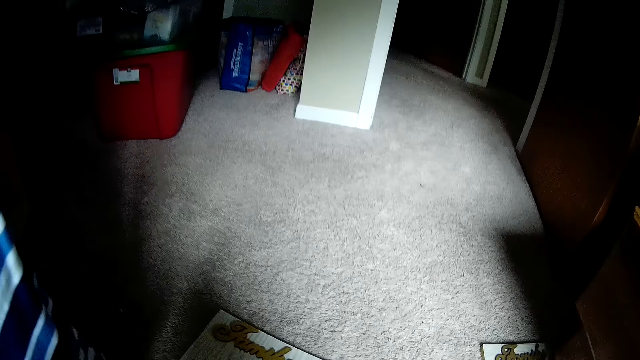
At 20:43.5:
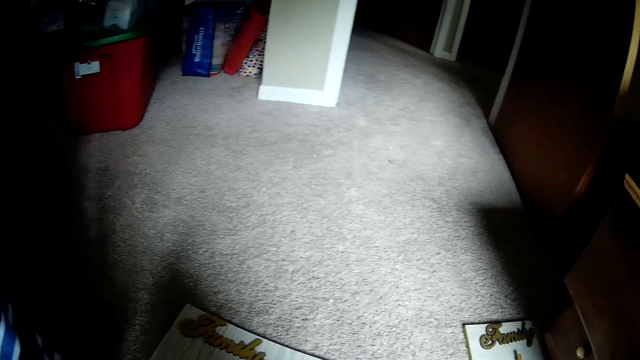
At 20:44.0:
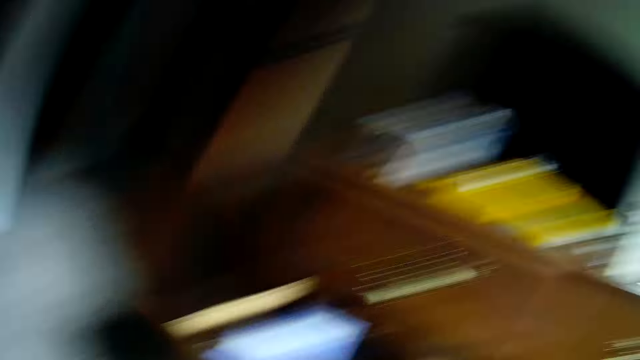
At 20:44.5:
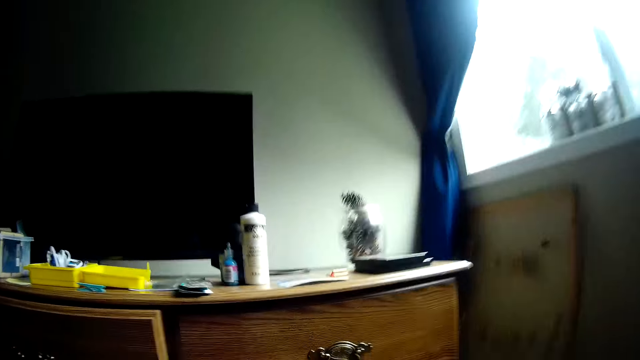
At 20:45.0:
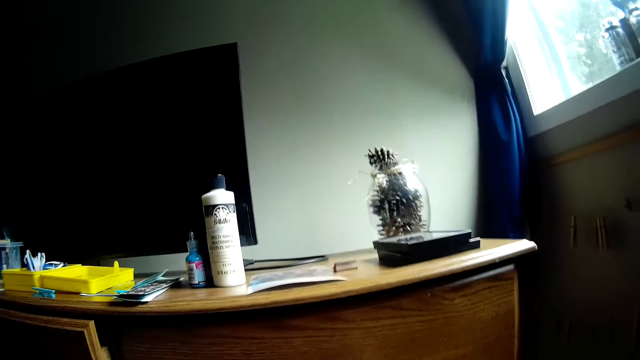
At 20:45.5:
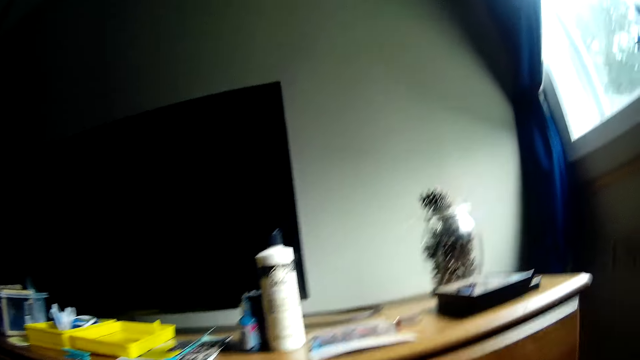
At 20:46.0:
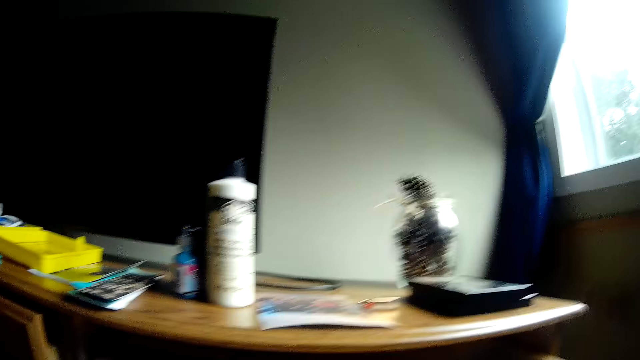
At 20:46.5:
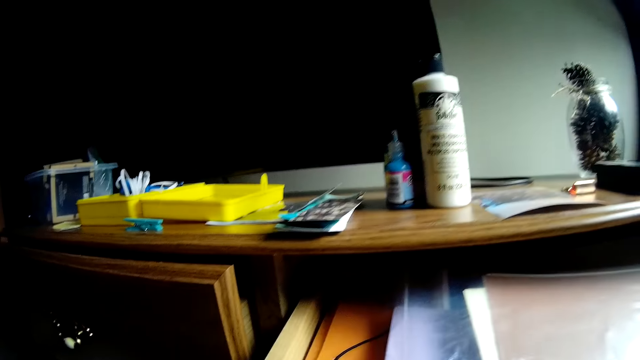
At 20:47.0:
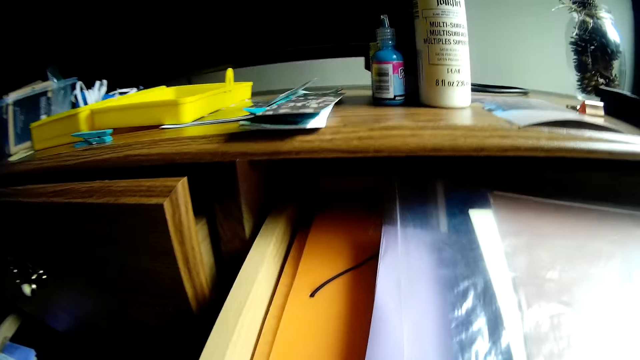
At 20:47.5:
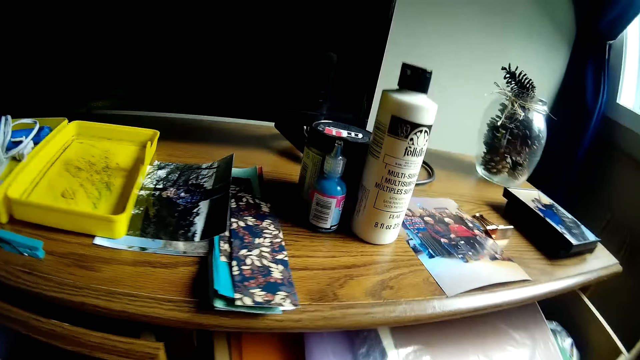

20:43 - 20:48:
The camera wearer stares at the wall. She opens the drawer with her hands. She looks at the inside of the drawer.

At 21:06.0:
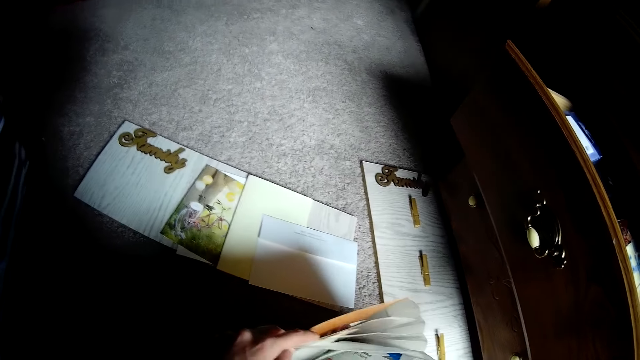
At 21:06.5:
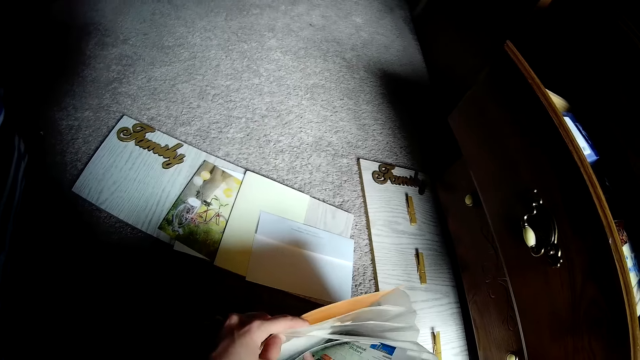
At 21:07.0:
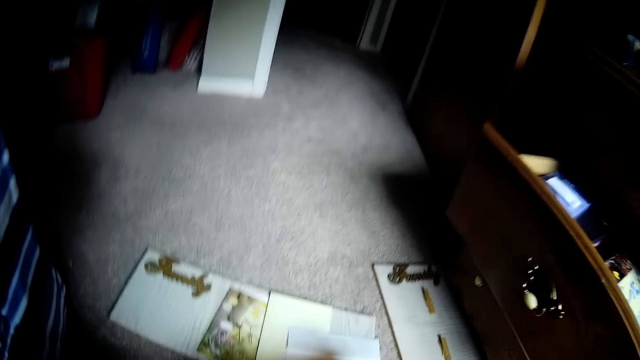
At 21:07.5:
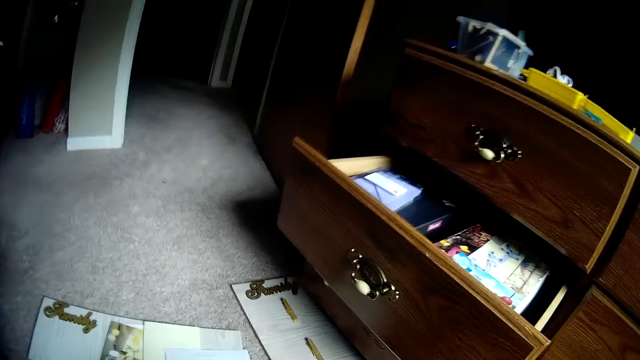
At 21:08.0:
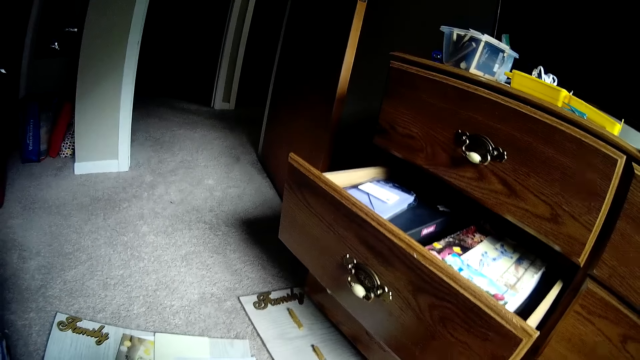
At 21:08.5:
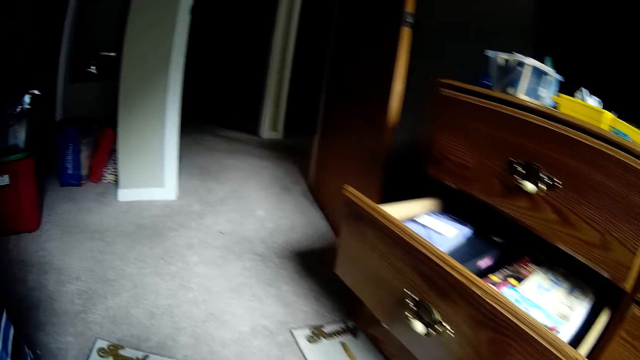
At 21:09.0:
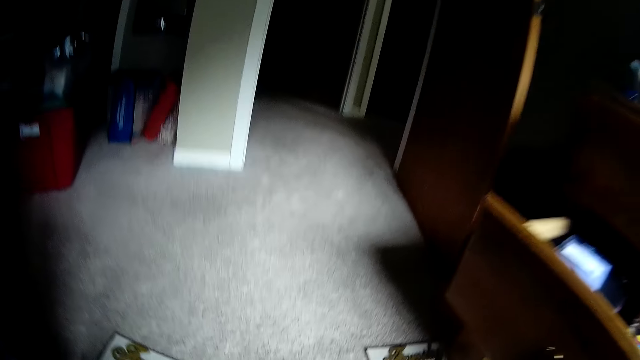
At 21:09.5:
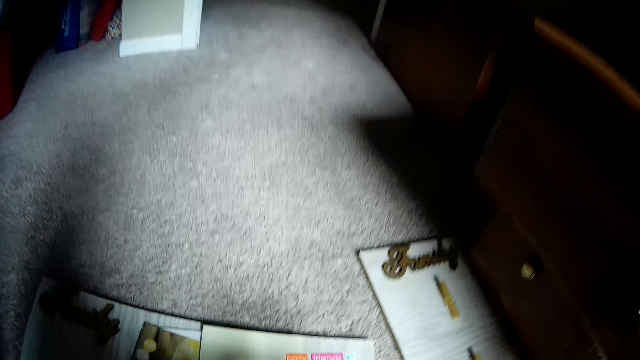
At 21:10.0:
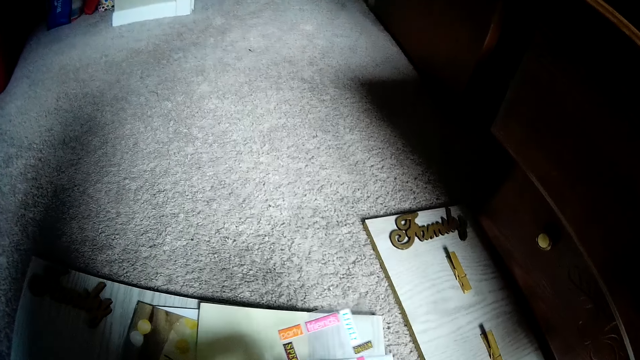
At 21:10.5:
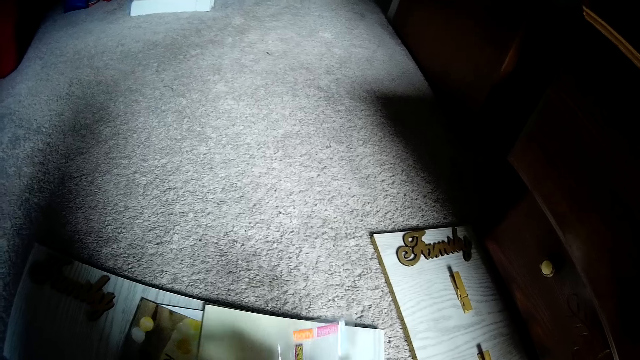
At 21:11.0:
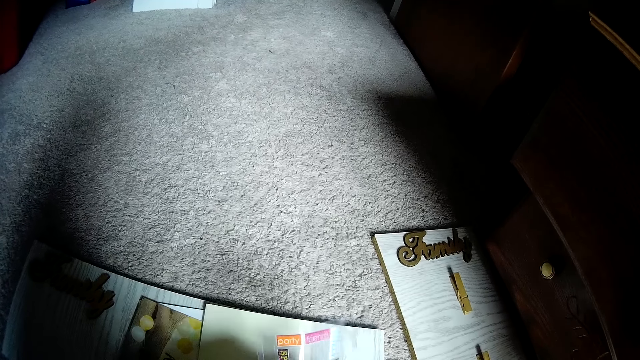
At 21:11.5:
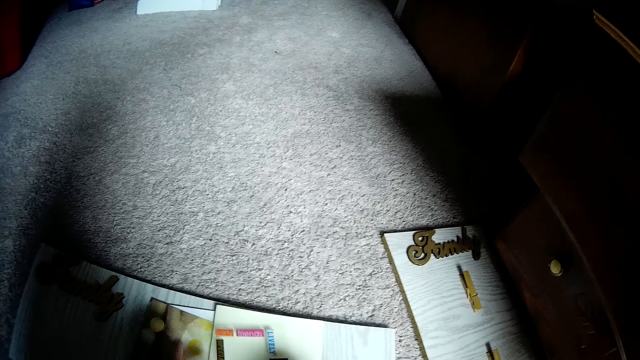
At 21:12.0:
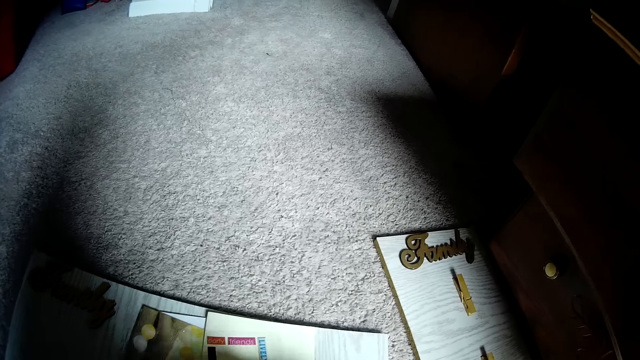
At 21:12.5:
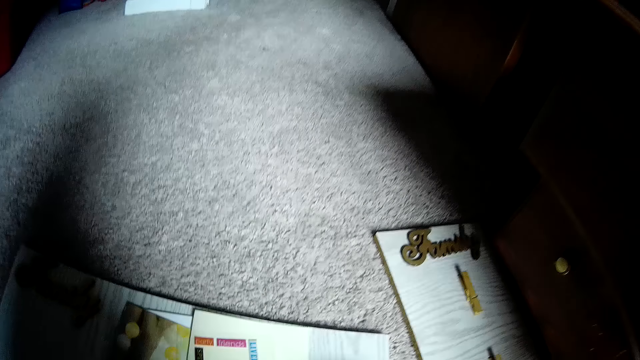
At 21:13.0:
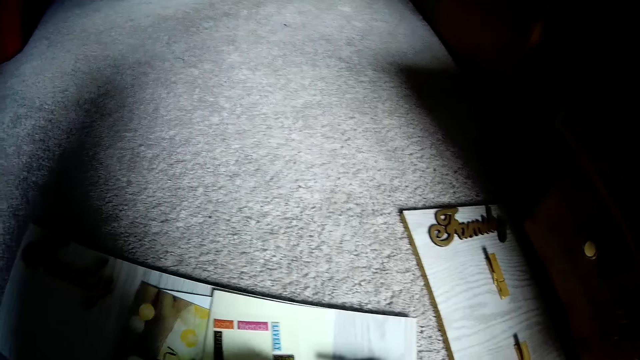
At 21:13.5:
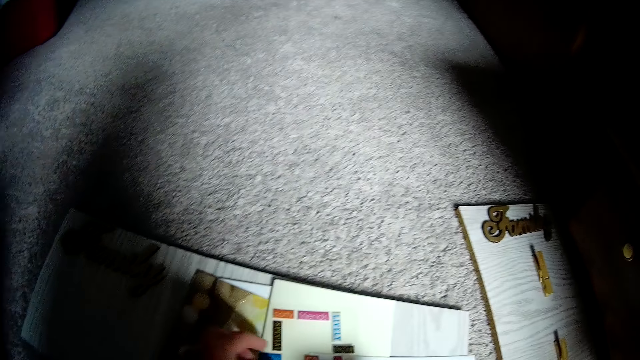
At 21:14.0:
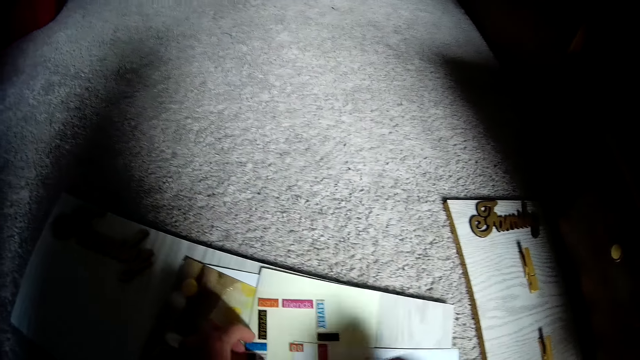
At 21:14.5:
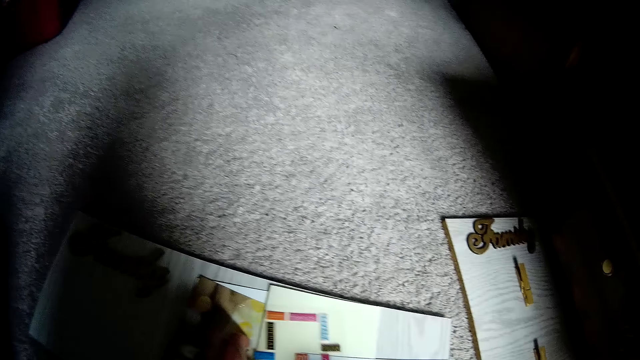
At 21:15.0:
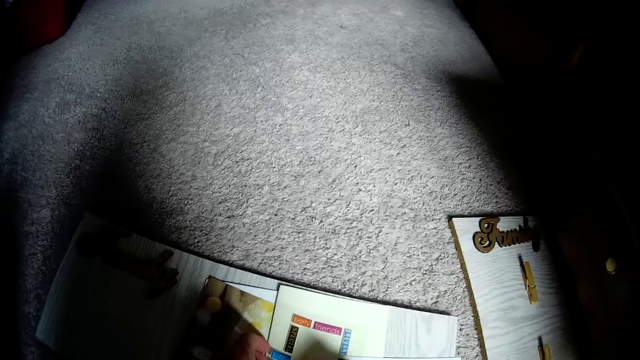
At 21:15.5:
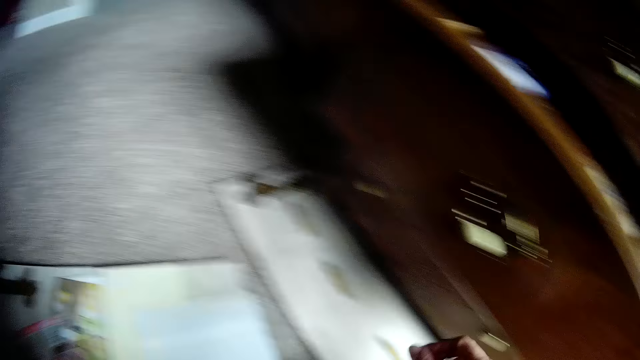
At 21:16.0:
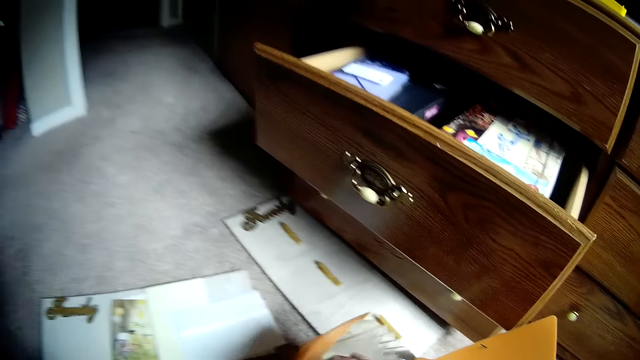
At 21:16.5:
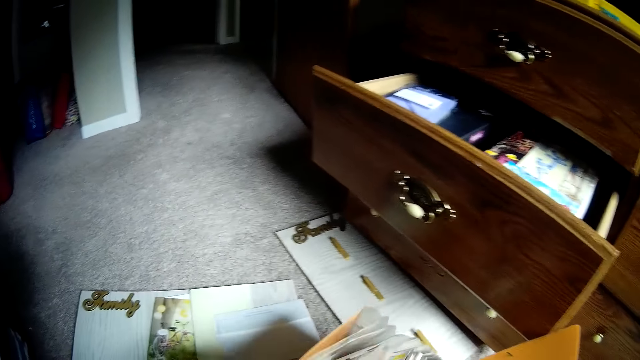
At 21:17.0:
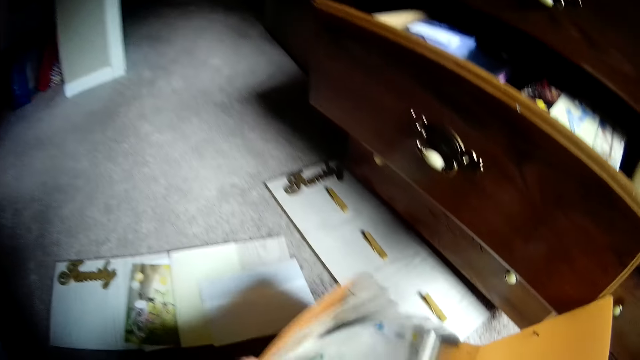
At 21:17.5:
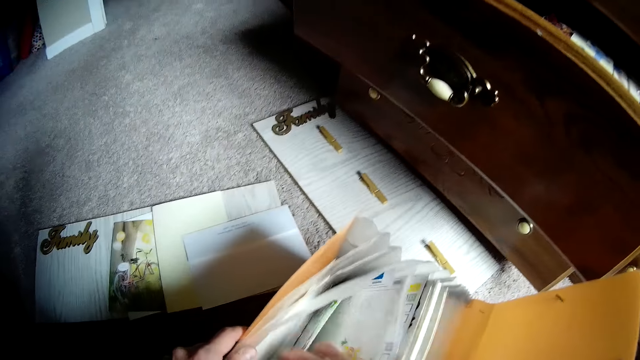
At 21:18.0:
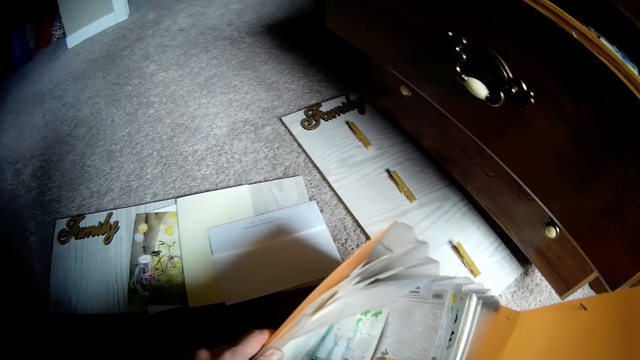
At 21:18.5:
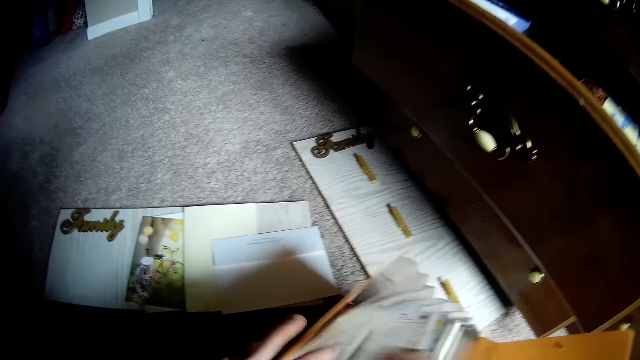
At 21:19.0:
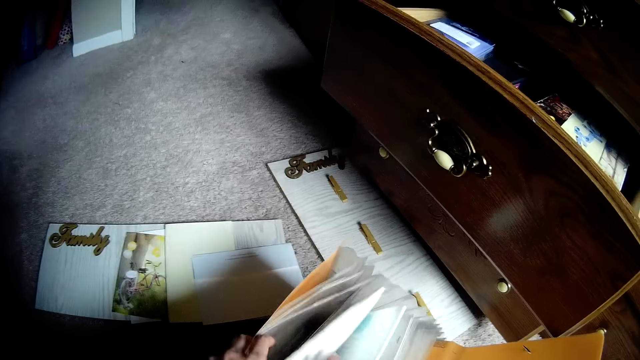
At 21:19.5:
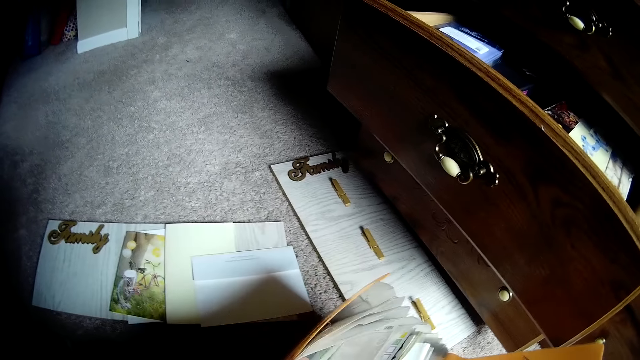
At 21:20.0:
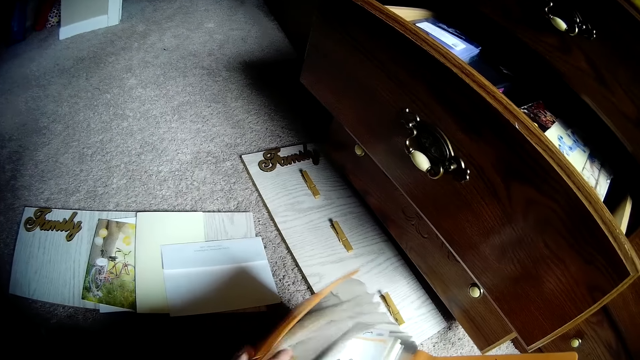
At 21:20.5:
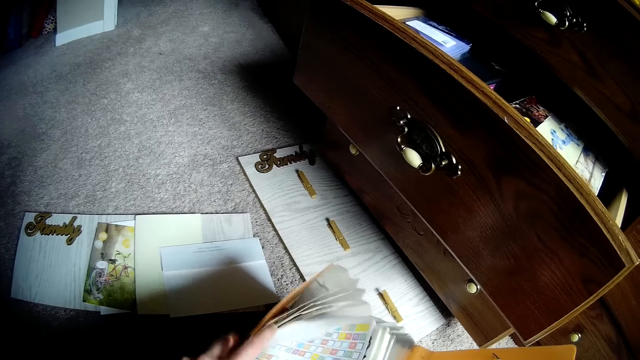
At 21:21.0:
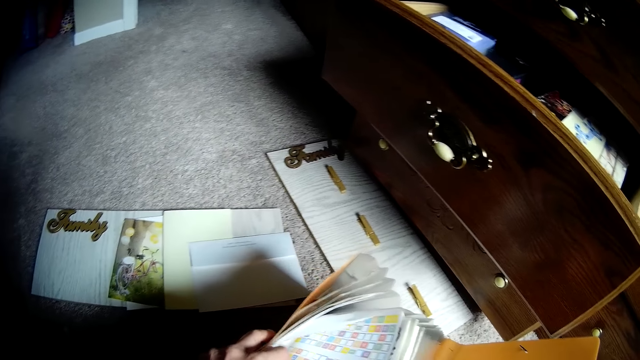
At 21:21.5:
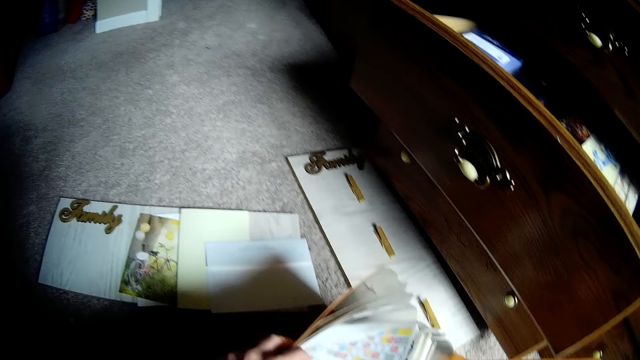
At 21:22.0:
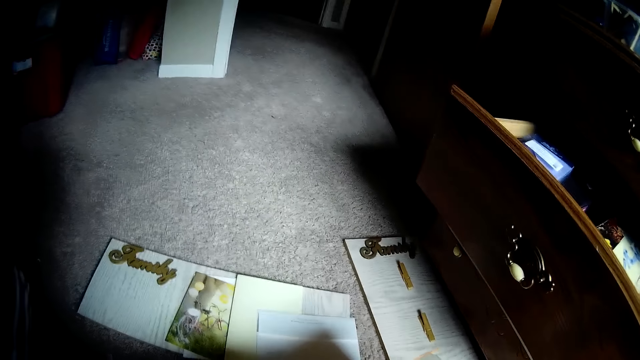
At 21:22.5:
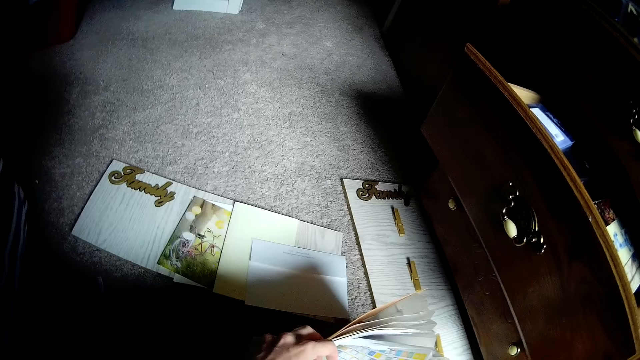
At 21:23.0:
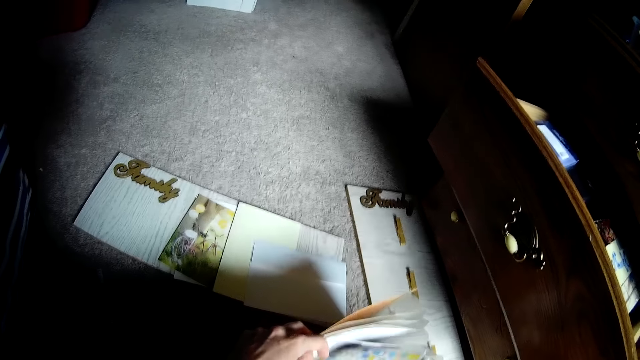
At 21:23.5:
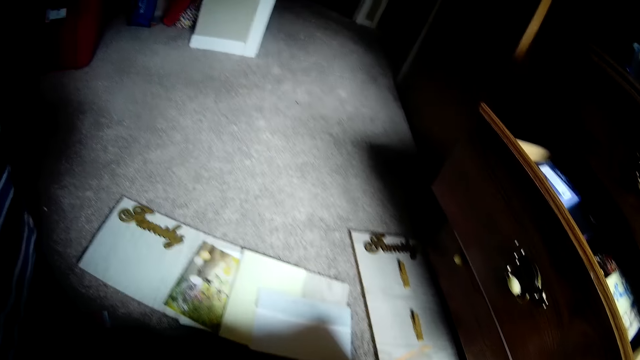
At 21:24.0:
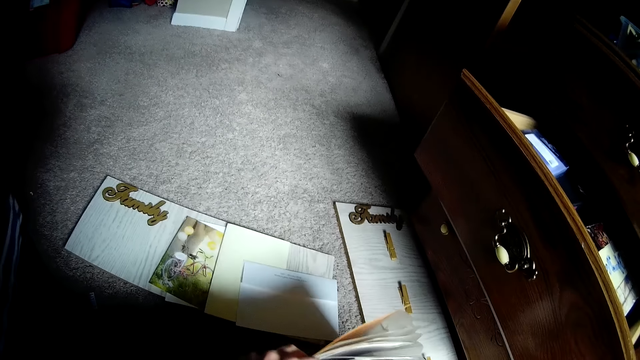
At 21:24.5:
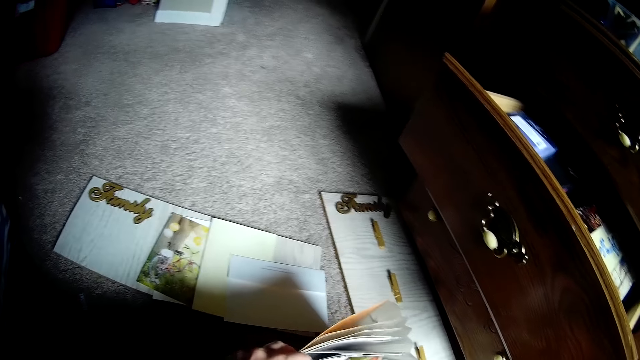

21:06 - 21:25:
The camera wearer stares at the carpet. They drop a transparent sticker on the paper. They pick up another paper. They drop the paper. They stare at the papers. They write on the transparent sticker with a pen. They put the transparent sticker aside with their left hand. They scatter the items in the file with their hand. They check through the craft papers in the file holder bag.
